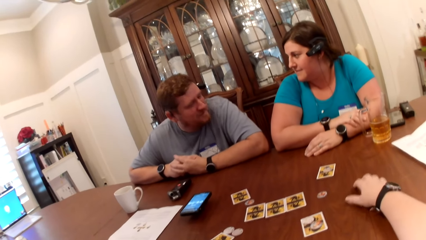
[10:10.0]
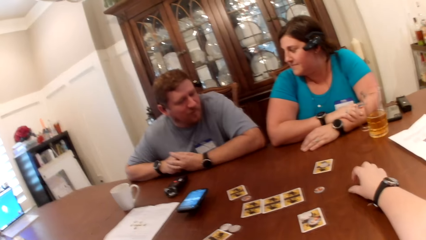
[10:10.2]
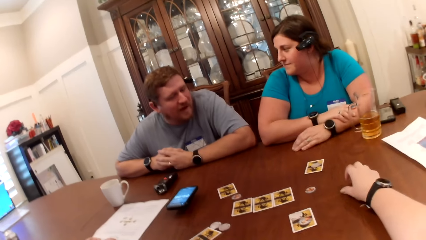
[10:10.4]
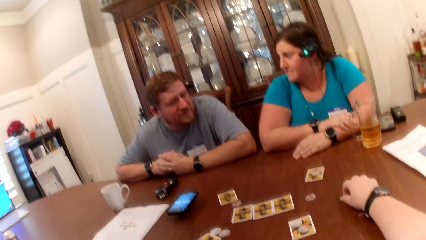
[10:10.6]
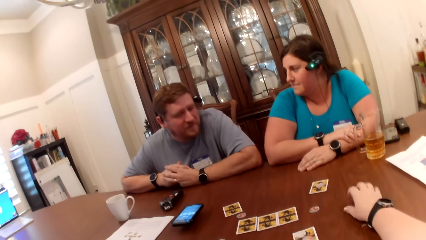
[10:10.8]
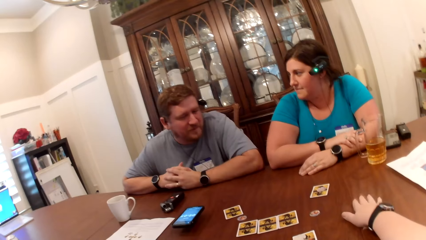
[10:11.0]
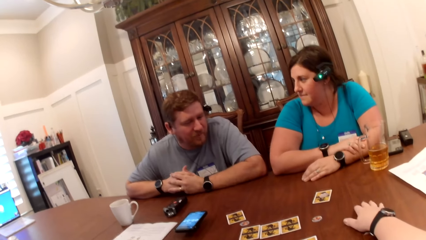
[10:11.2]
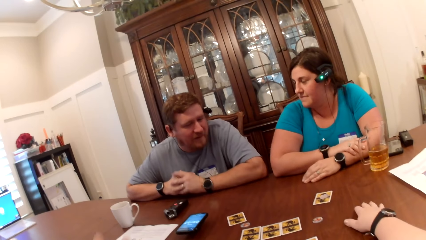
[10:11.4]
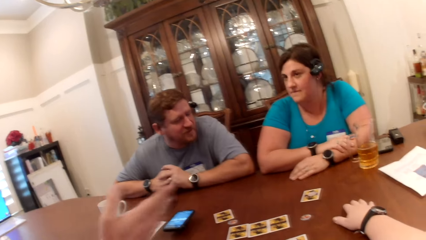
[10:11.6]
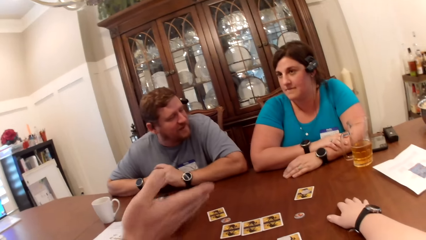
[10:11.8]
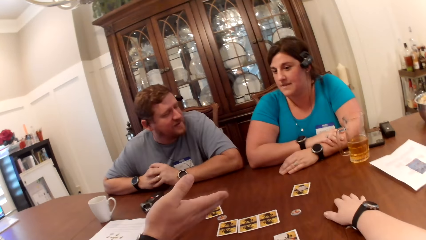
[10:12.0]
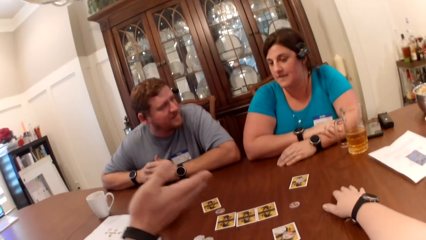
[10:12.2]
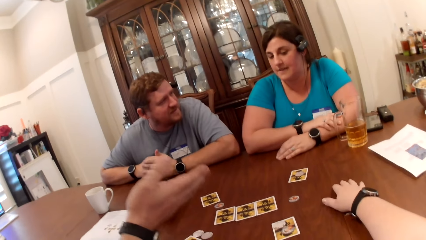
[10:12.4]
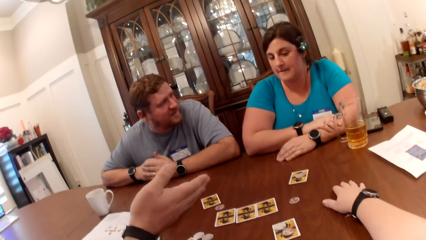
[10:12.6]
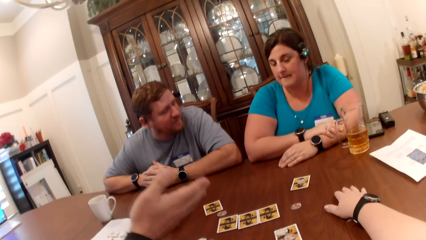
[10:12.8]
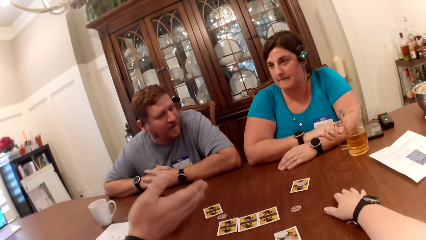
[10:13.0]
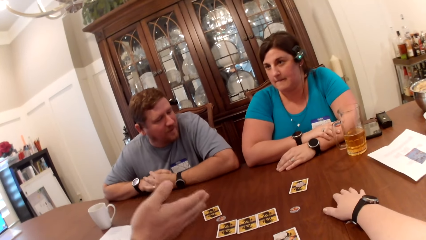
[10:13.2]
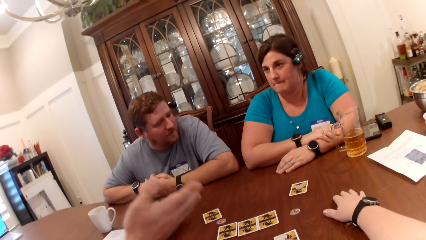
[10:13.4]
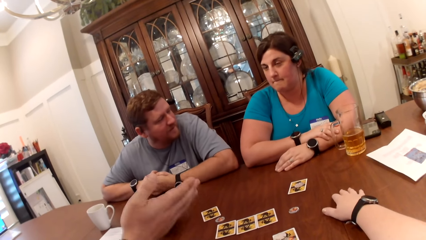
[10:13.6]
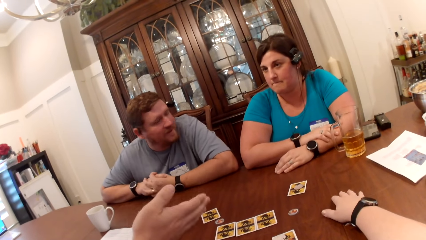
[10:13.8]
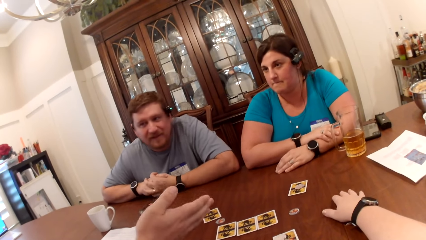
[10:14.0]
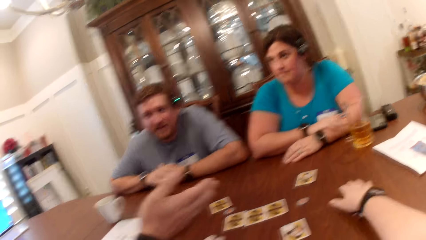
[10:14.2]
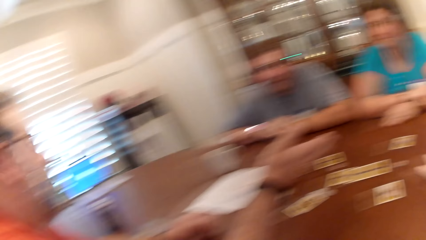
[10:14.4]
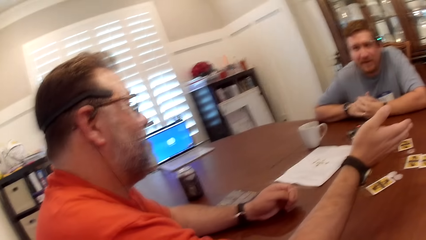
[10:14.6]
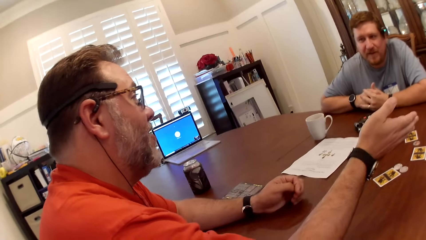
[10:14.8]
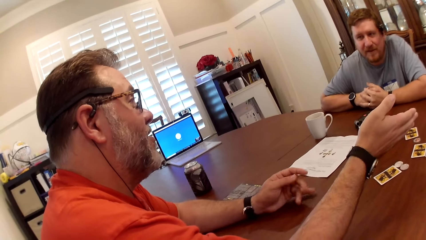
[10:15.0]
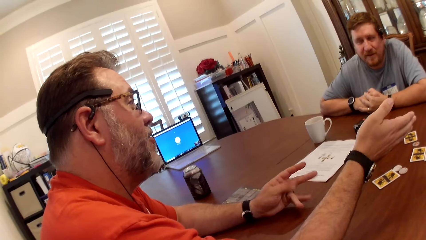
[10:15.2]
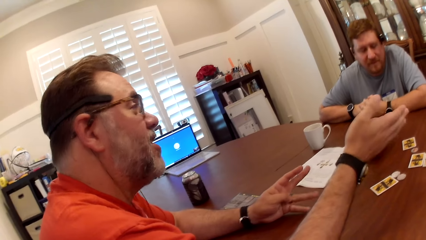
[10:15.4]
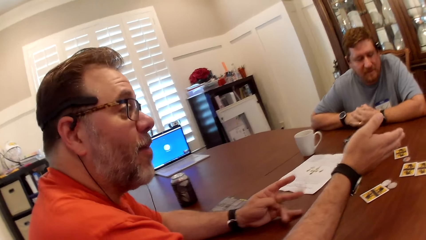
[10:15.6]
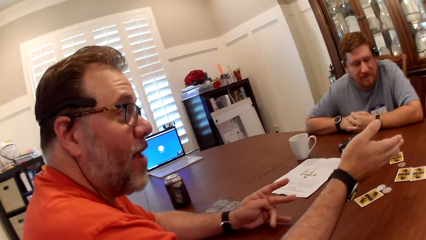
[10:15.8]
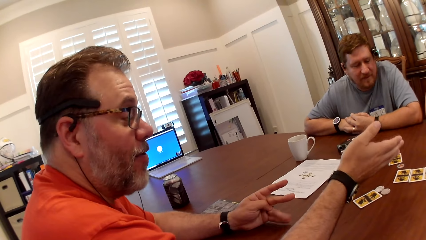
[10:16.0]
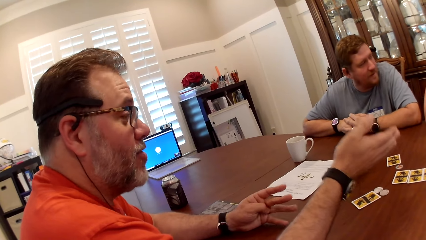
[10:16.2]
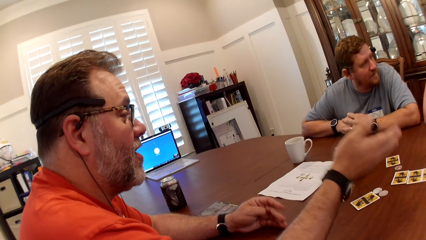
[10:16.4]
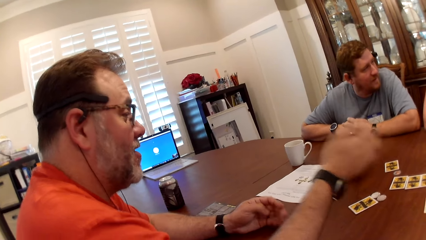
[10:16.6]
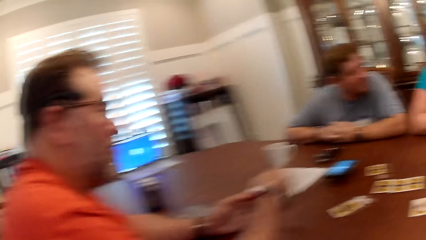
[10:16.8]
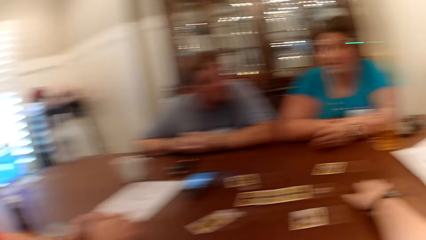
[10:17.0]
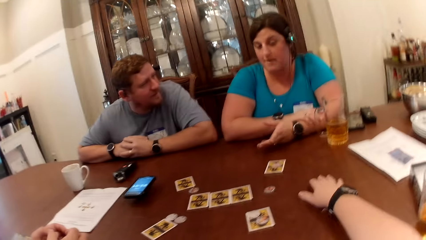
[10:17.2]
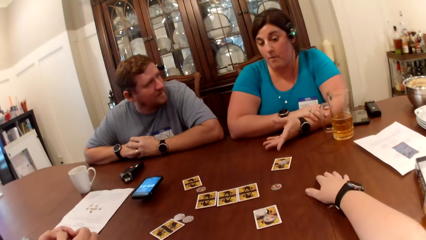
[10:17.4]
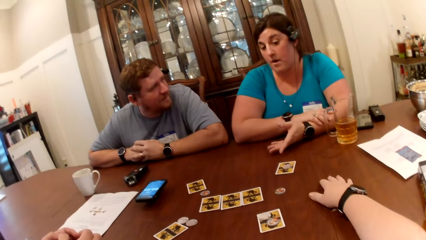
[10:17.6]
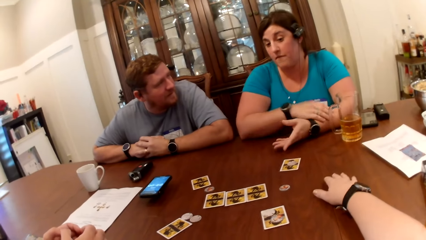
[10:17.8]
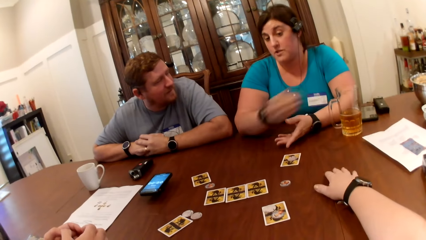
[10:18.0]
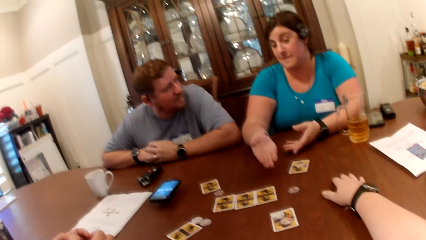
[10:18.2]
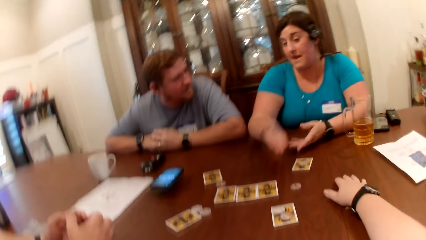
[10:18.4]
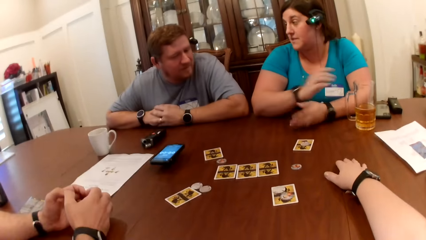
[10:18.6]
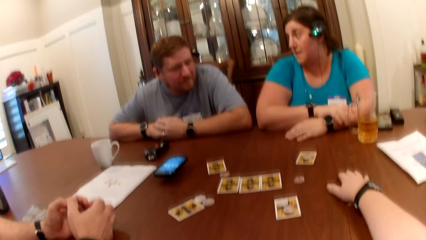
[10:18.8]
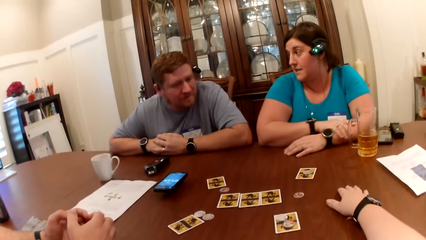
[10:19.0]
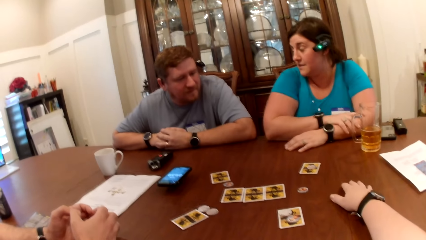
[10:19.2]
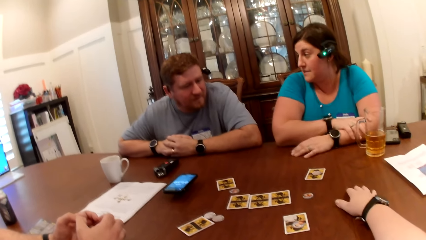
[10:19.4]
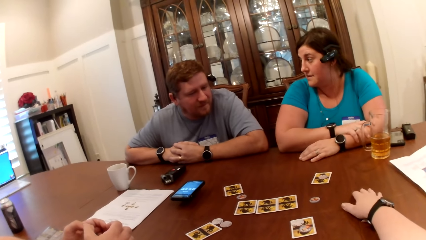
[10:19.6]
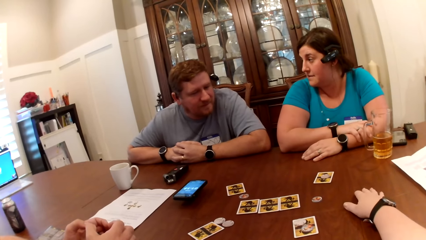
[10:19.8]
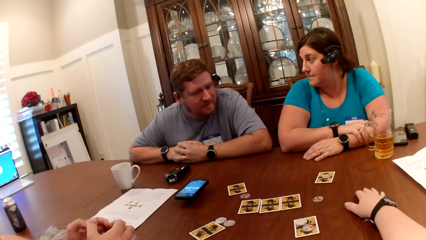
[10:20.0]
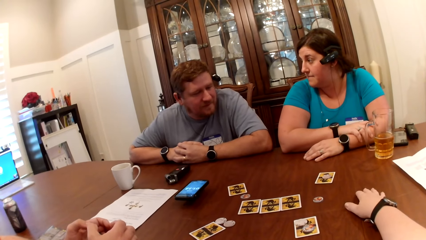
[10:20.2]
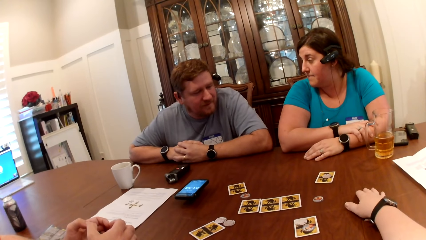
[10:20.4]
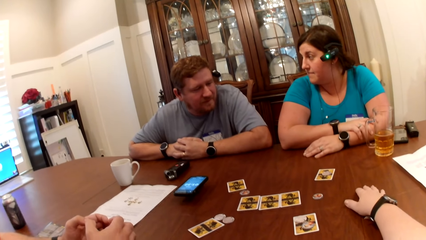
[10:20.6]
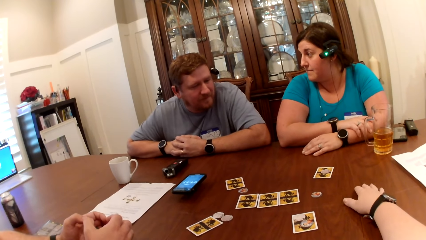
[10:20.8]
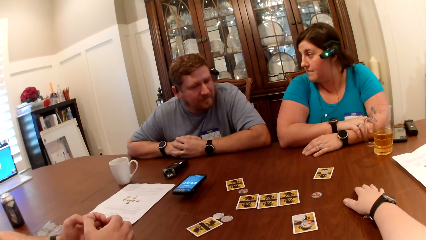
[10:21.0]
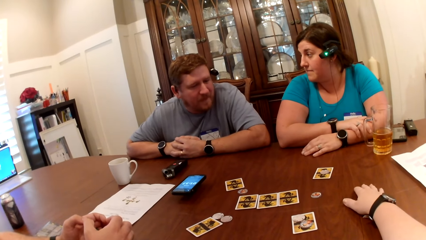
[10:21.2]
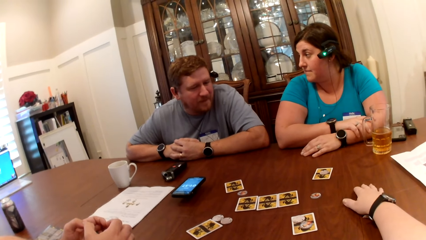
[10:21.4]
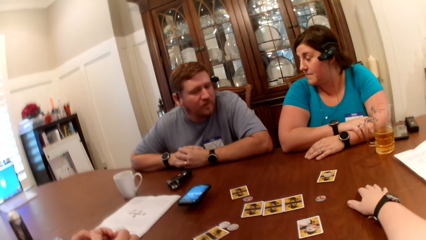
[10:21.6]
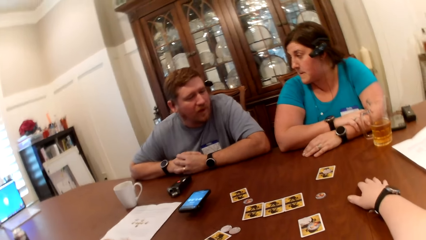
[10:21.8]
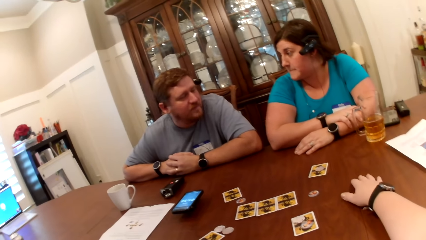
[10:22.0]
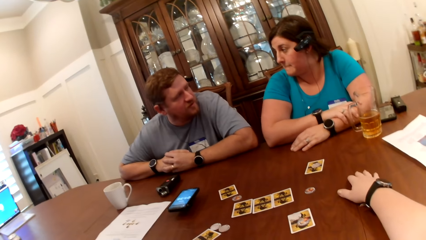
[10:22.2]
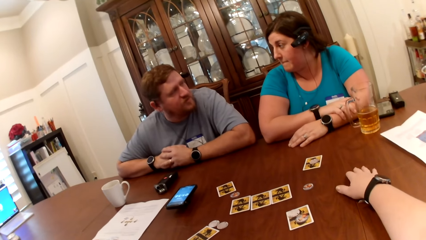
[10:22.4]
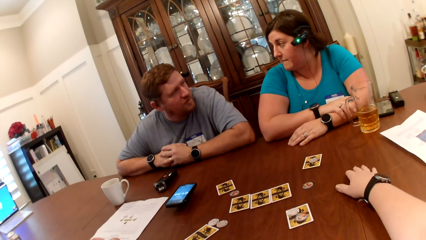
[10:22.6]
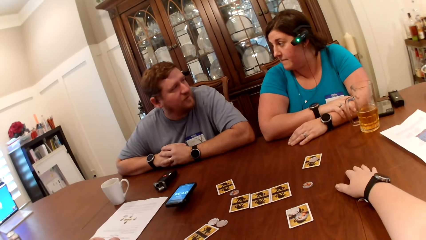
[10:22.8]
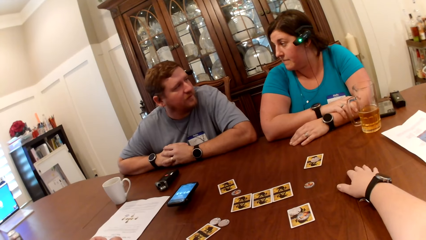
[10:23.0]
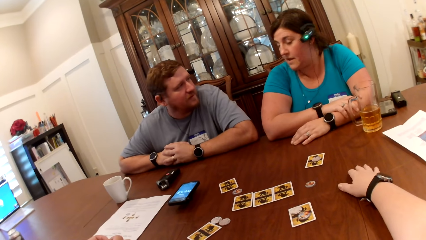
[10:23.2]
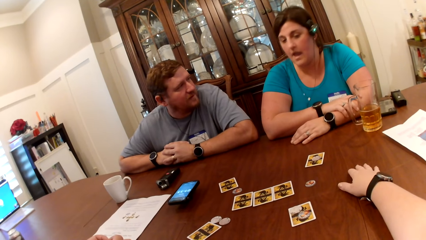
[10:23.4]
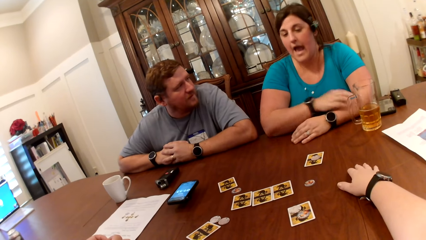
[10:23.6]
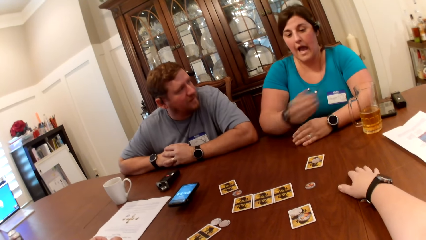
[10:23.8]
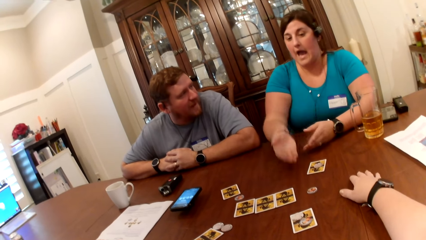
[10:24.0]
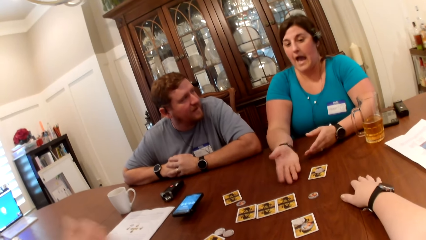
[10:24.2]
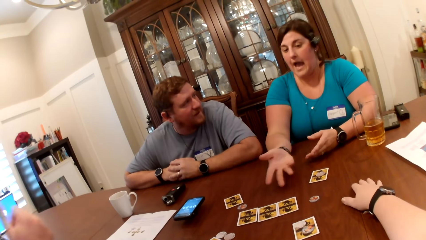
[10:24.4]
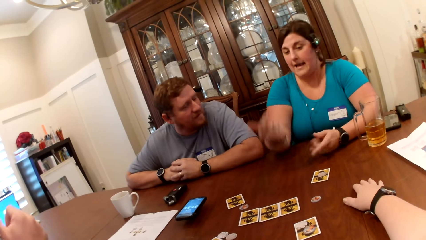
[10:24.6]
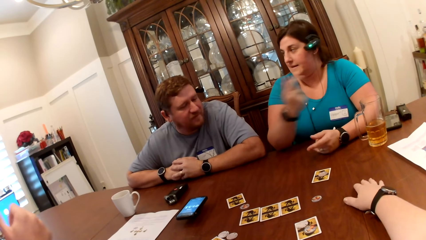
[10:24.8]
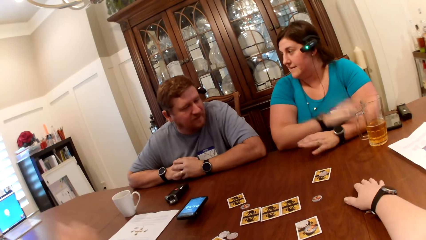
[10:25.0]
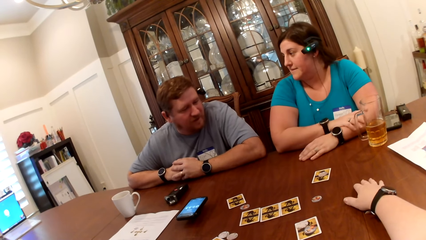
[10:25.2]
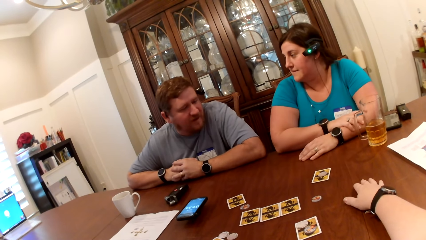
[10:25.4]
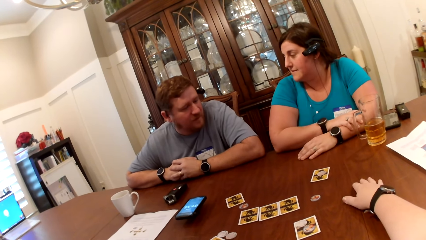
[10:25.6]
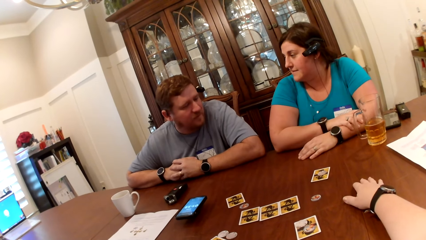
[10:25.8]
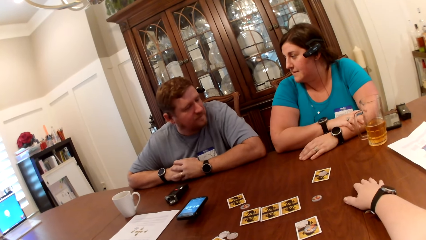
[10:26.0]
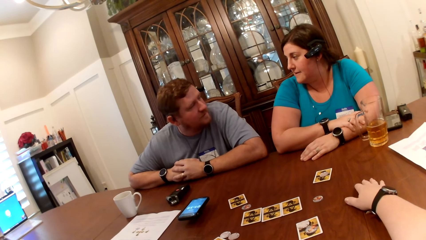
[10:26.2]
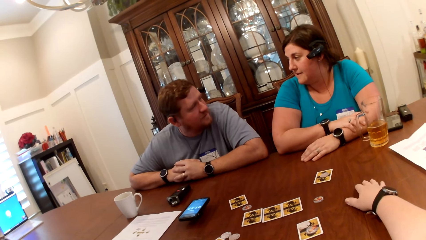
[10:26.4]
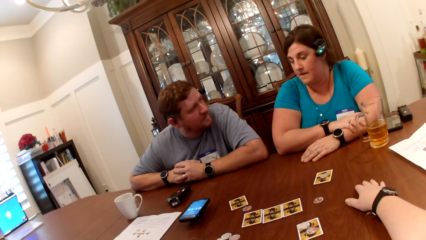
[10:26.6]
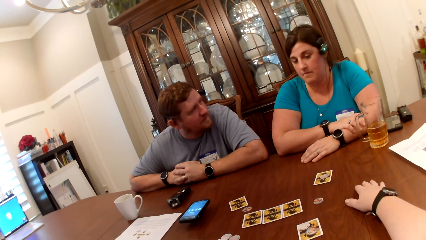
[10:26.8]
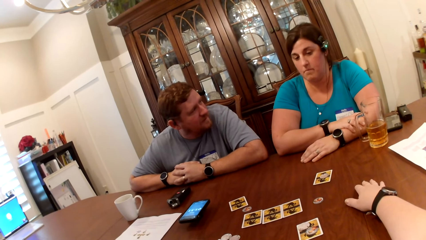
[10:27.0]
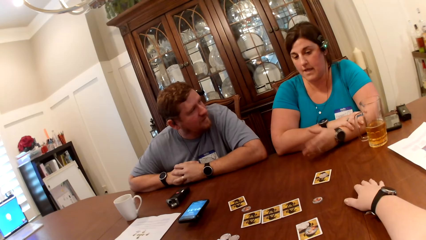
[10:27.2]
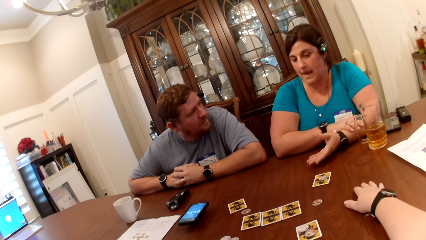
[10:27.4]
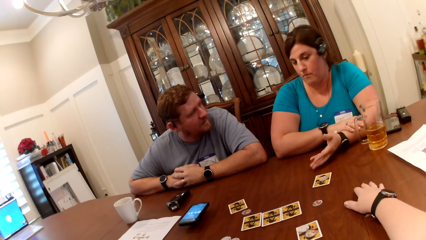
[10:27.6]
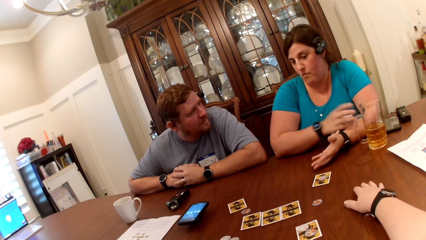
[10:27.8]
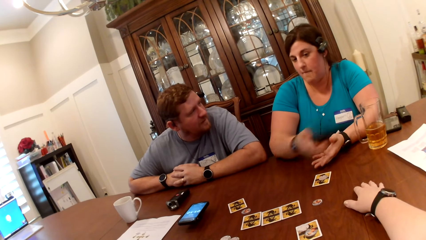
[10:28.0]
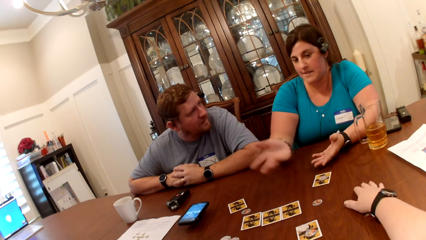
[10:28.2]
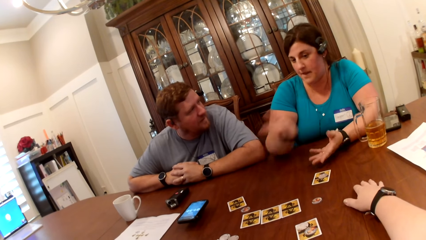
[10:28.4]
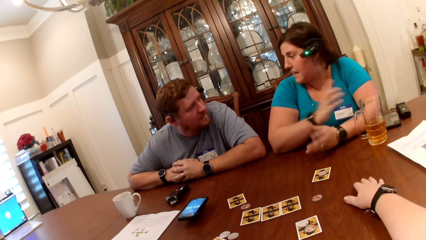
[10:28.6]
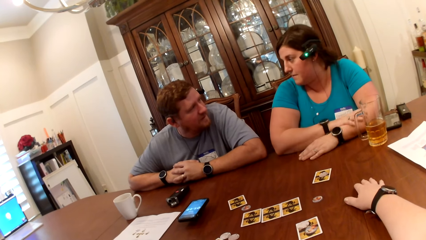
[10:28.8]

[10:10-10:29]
A man converses with a woman. Another man converses with the first man and gesticulates with his right hand. The woman converses with the first man and gesticulates with both hands. The first man converses with the woman. The woman gesticulates with both hands. The woman converses with the first man.
